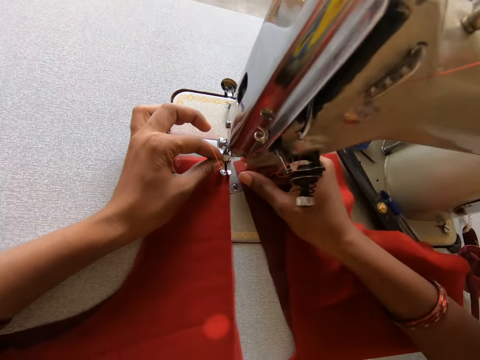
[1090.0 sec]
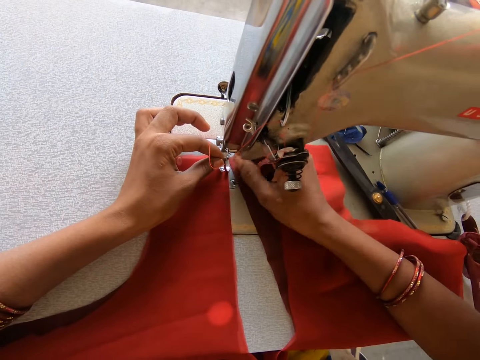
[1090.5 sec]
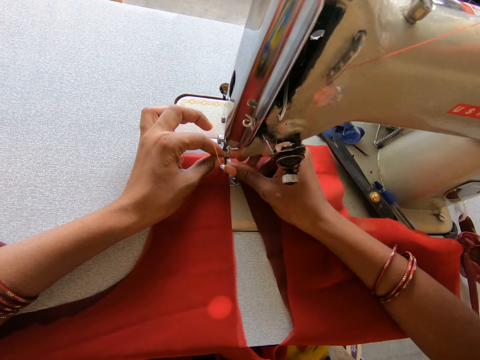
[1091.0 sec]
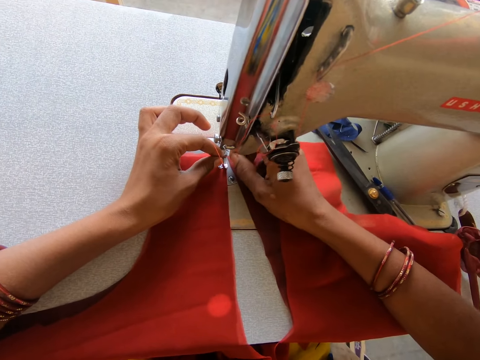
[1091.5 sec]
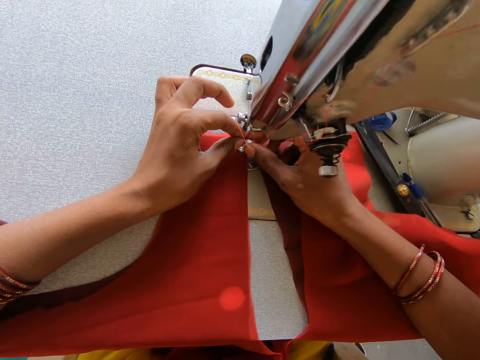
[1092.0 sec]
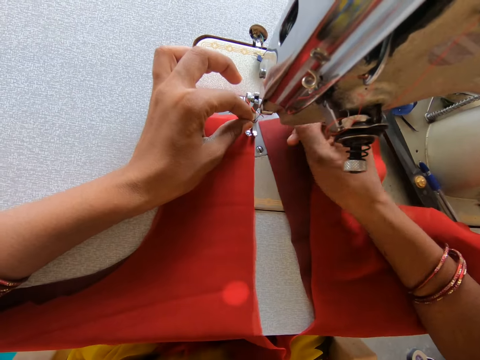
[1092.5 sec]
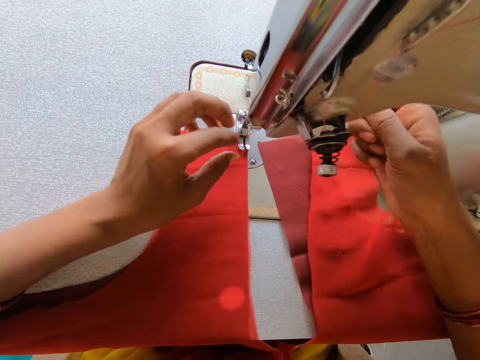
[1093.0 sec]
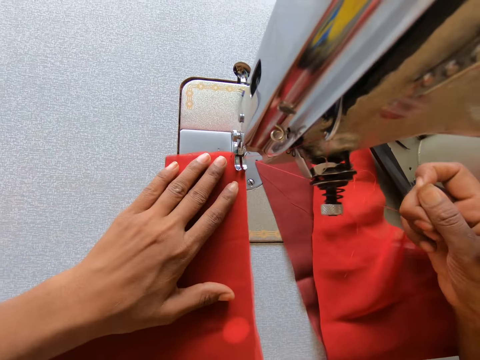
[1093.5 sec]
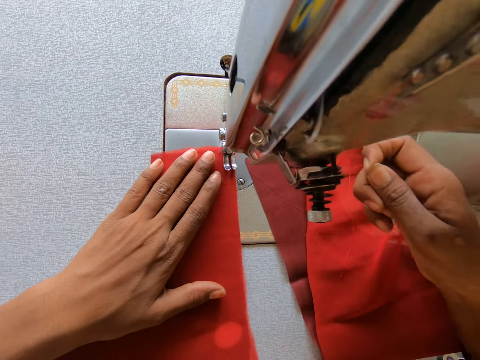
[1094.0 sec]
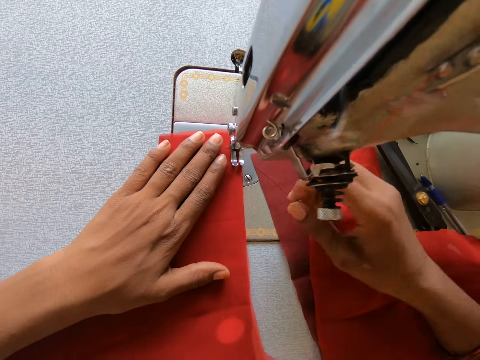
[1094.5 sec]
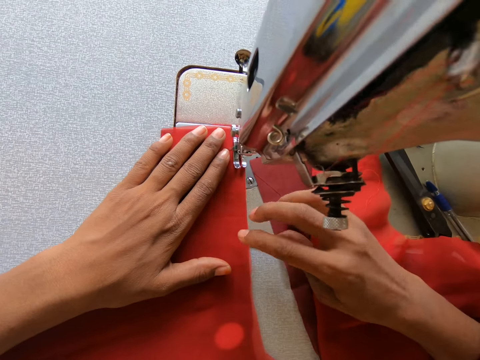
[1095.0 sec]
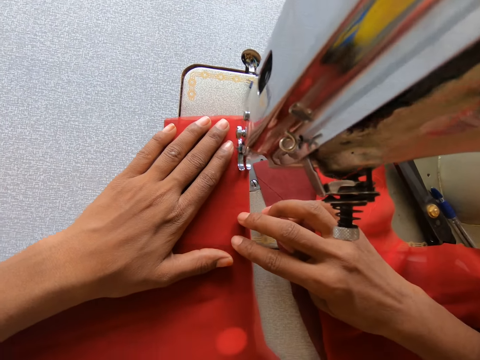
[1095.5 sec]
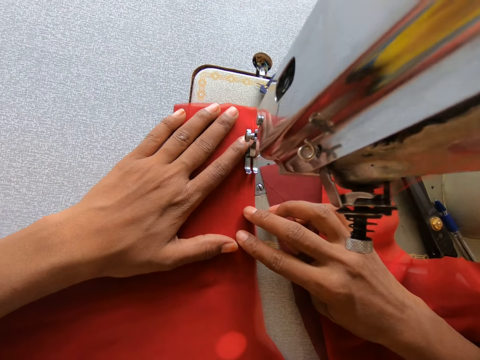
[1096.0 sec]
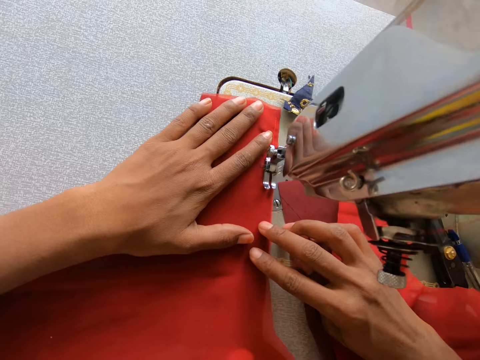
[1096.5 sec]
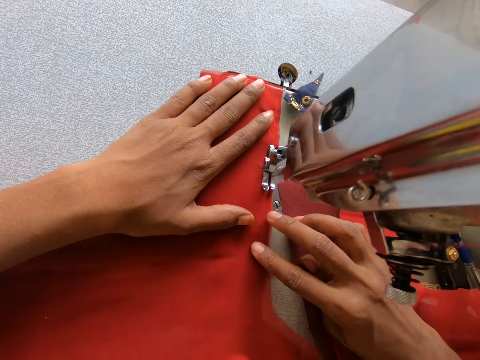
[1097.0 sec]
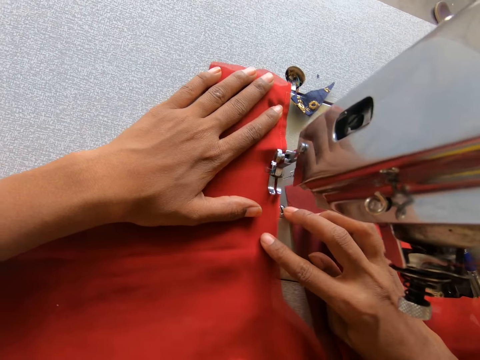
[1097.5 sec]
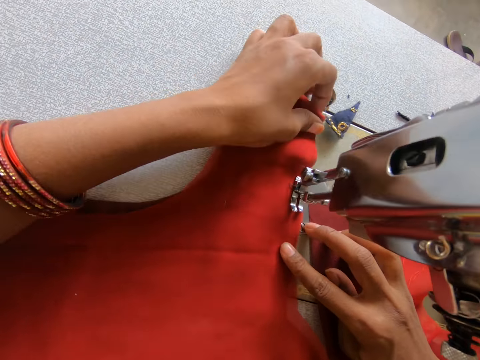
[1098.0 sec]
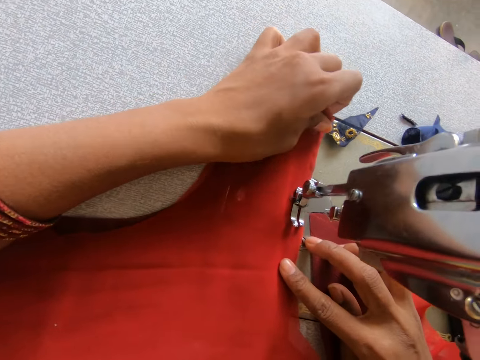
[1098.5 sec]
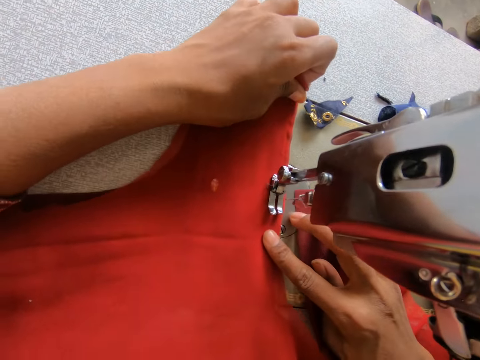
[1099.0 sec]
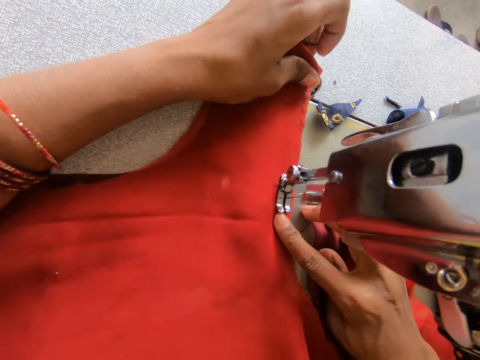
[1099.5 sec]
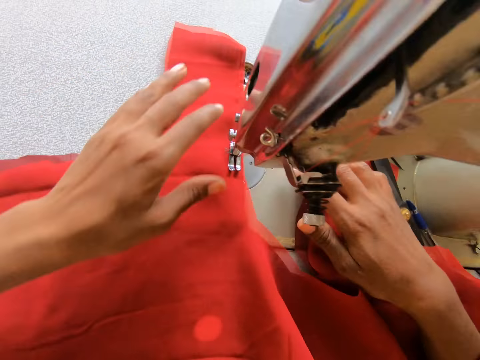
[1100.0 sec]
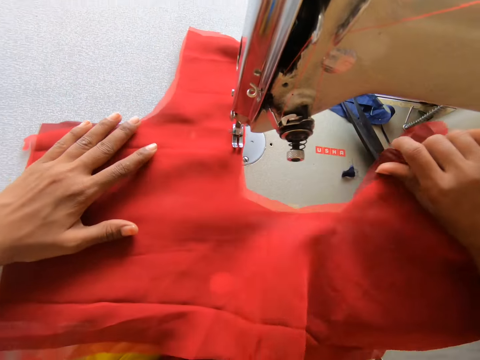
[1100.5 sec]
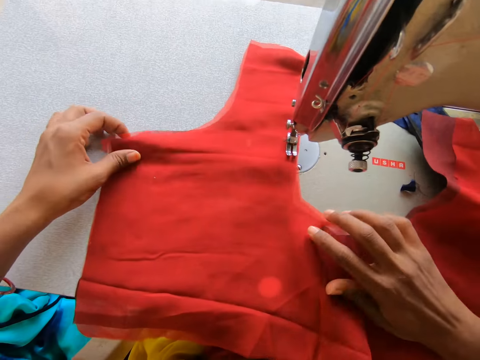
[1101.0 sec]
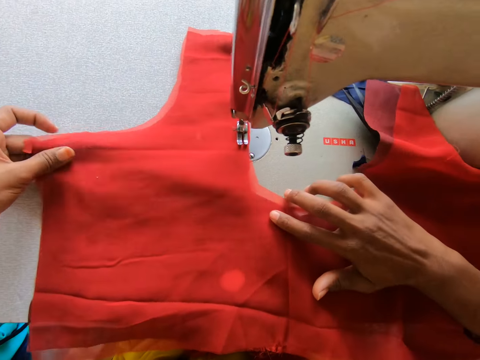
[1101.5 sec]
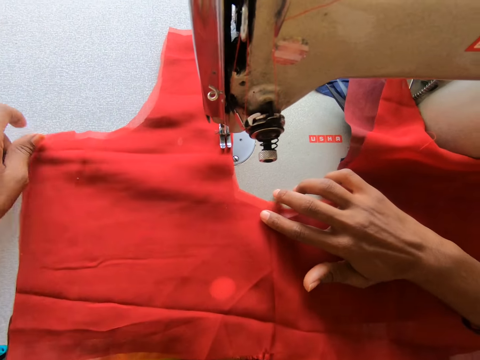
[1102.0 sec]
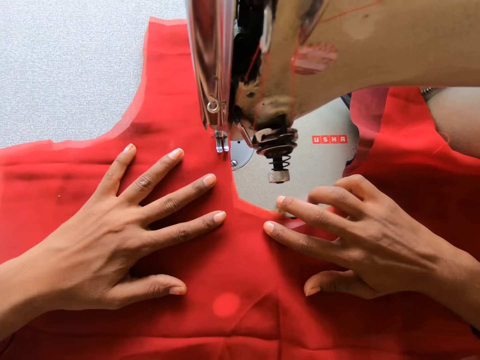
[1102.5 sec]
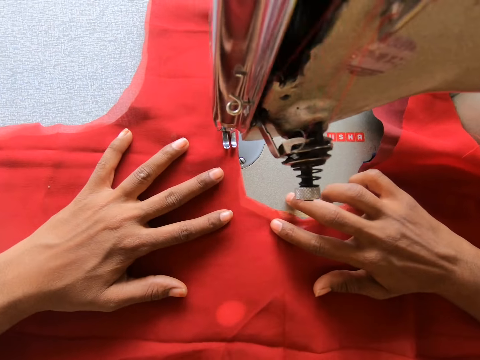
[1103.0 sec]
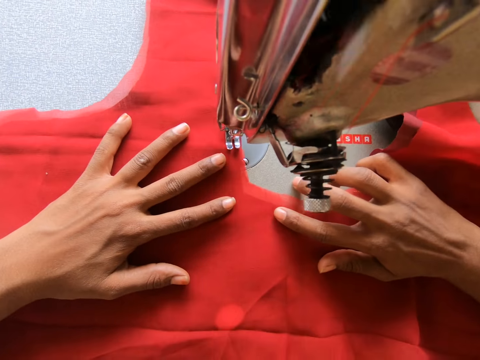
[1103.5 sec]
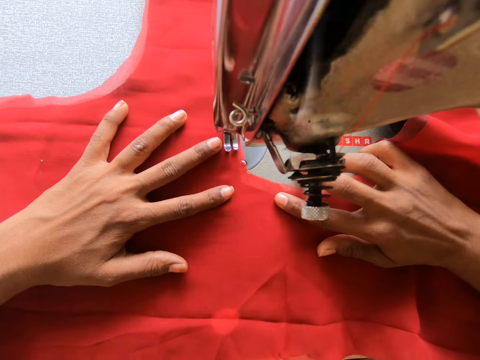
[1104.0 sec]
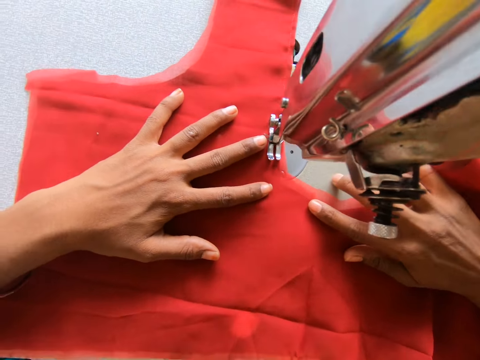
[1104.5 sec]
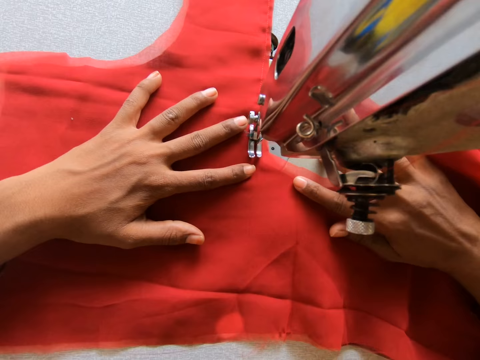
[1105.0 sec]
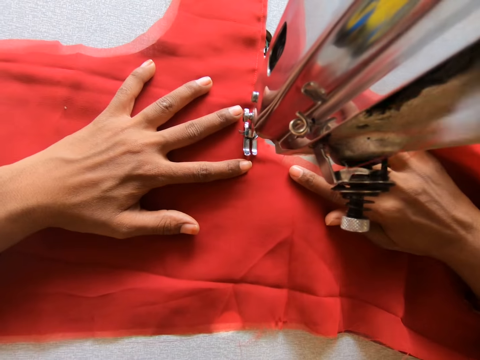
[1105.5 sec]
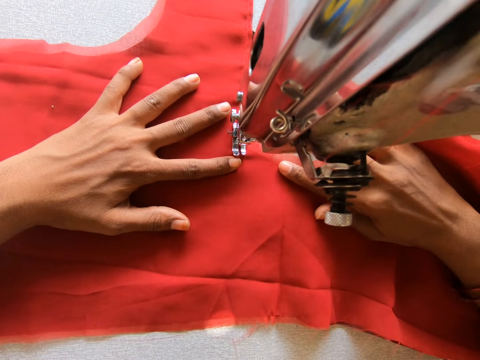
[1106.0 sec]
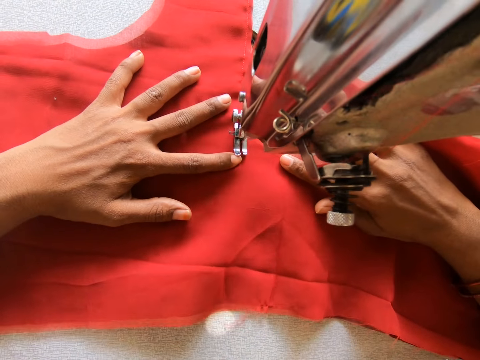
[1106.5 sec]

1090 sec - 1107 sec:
The camera wearer sews the piece of cloth with the sewing machine. They adjust the pieces of cloth on the sewing machine. They sew the piece of cloth with the sewing machine.

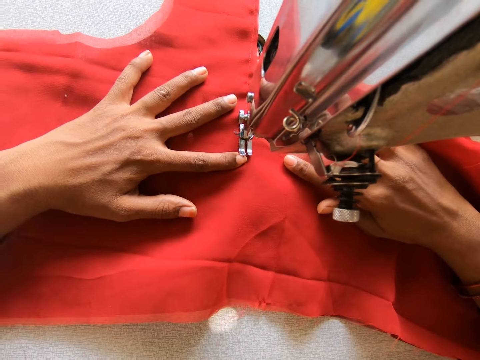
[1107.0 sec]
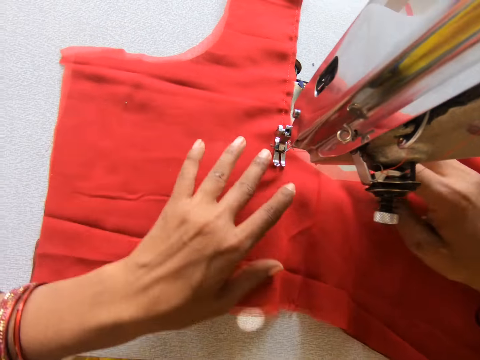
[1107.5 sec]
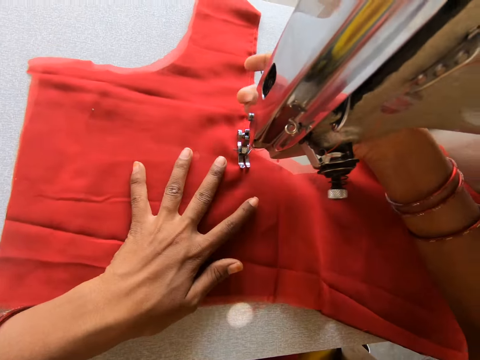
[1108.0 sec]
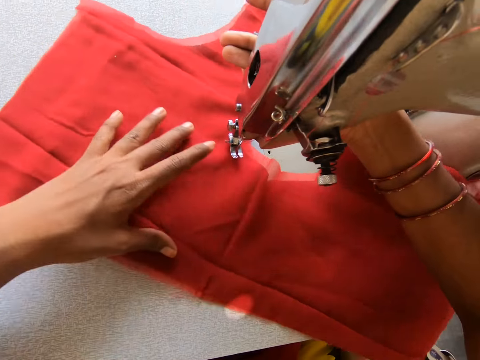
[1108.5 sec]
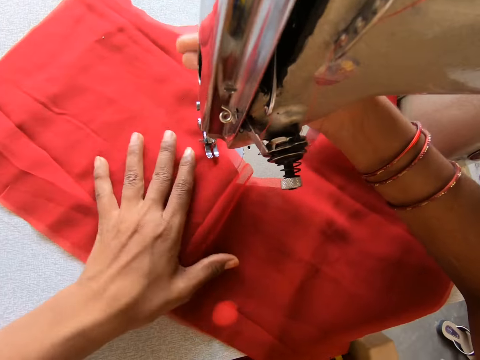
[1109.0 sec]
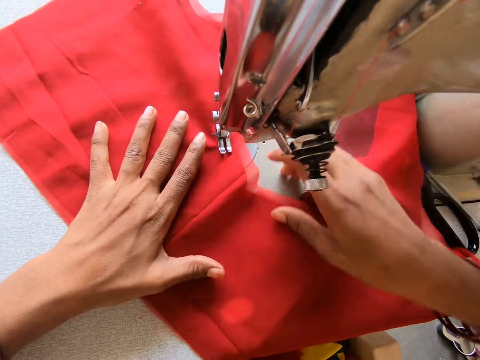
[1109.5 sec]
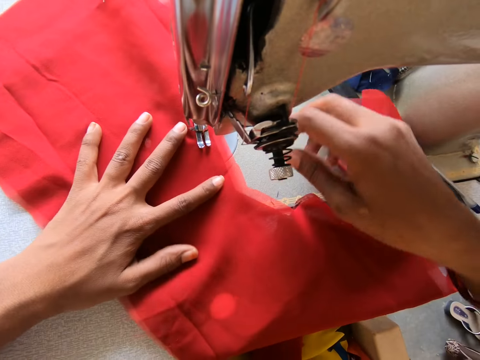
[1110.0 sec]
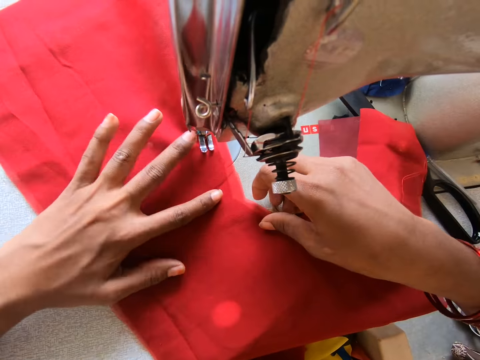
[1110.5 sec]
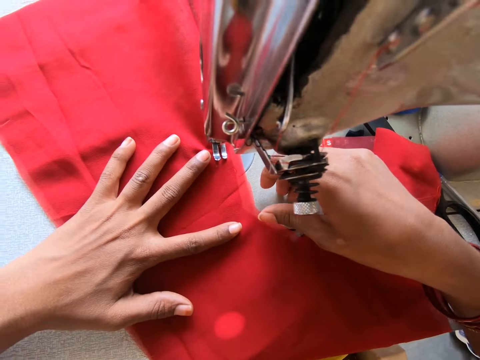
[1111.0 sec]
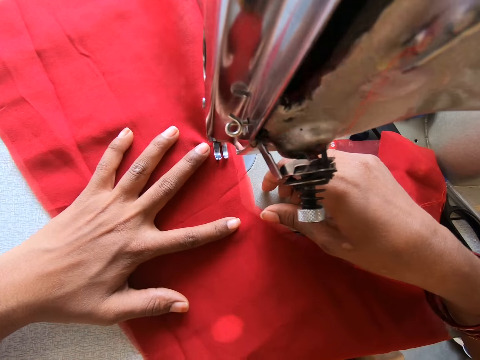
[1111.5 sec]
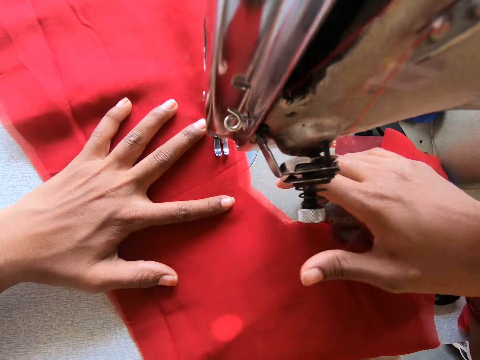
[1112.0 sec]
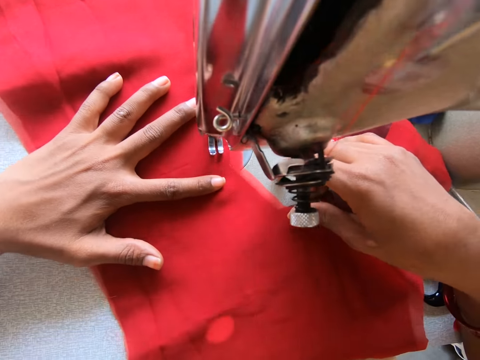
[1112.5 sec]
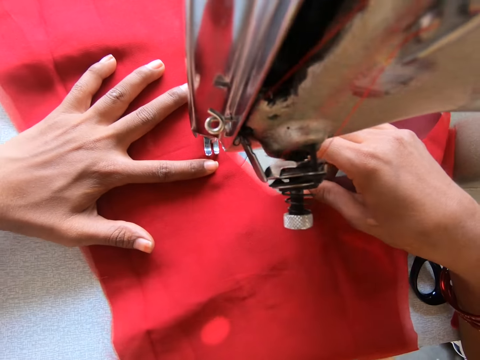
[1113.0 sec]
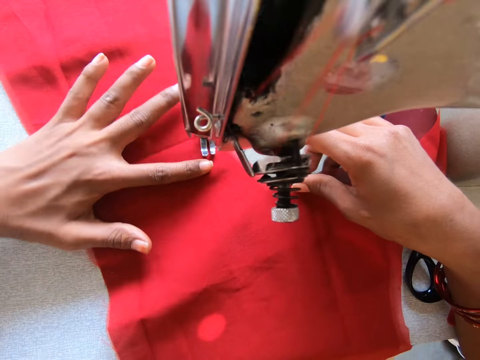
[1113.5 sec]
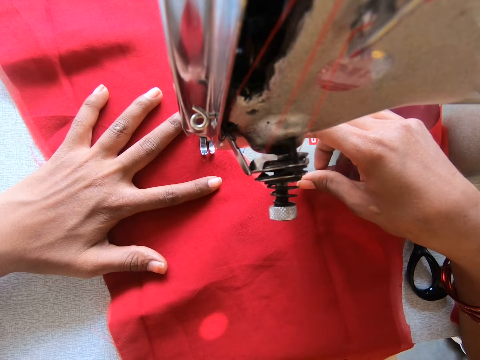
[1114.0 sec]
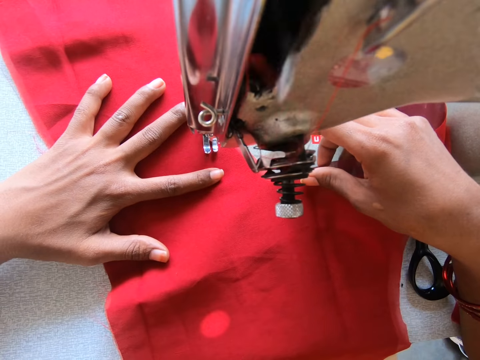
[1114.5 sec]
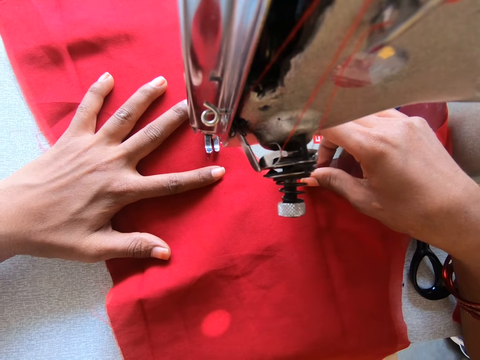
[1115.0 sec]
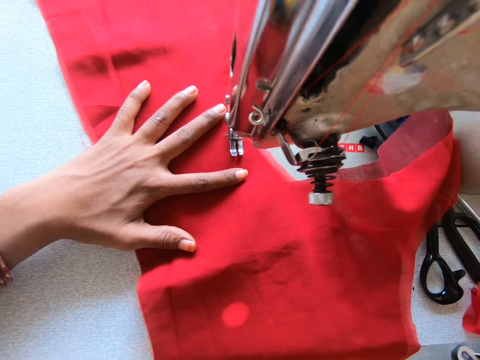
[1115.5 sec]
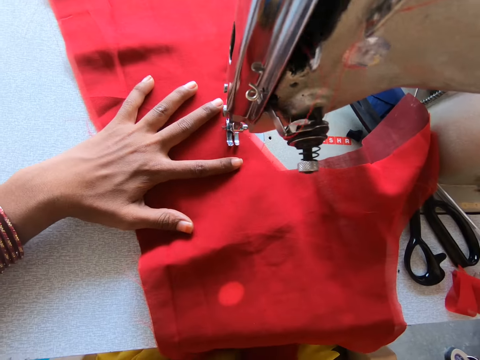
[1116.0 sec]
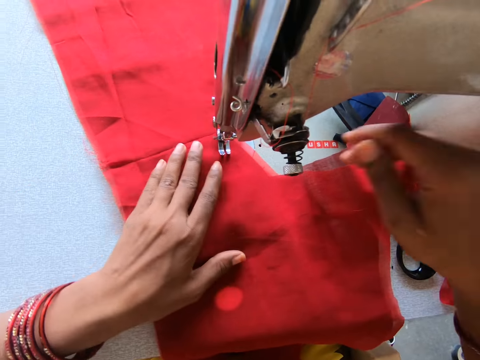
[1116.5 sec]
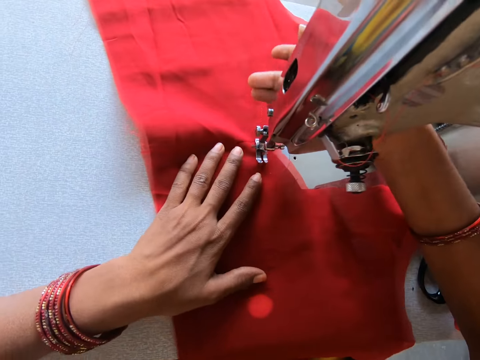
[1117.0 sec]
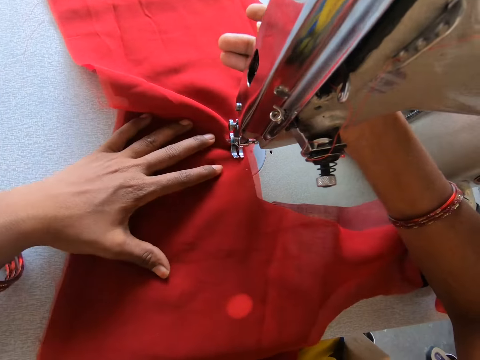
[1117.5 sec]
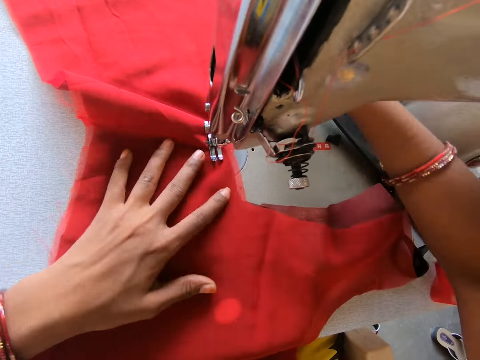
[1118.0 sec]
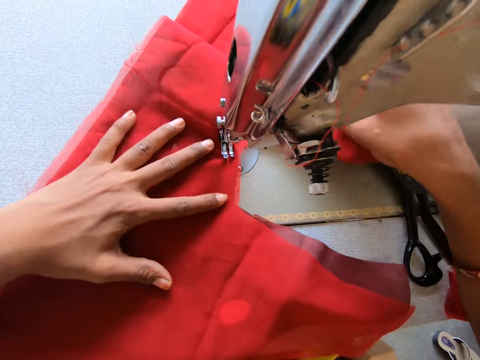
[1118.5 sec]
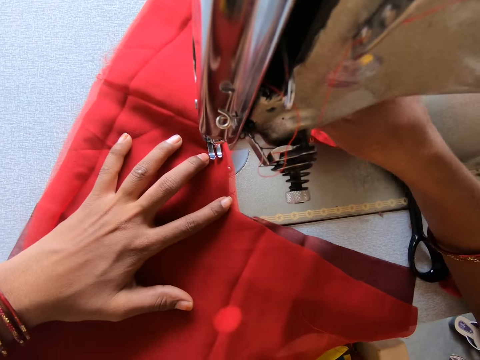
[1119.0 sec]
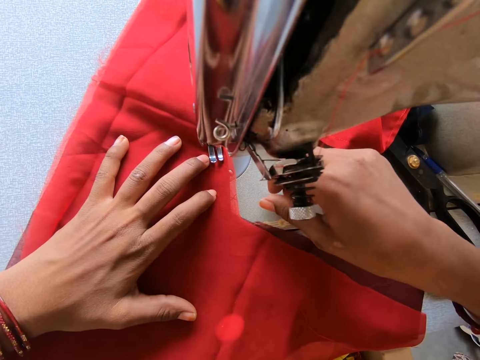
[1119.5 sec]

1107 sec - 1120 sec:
The camera wearer turns the fabric. They sew the fabric with a sewing machine.
